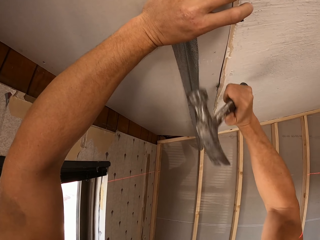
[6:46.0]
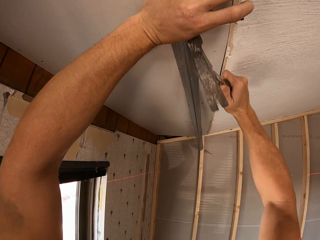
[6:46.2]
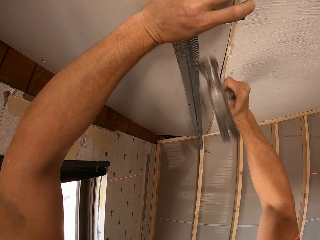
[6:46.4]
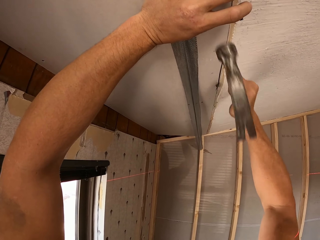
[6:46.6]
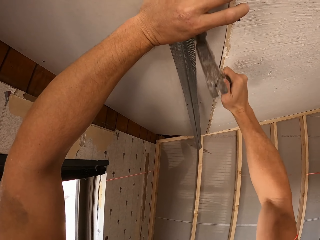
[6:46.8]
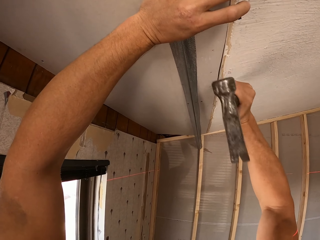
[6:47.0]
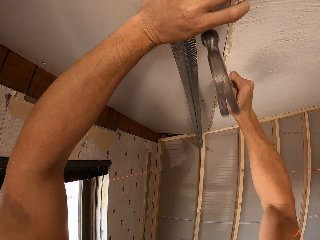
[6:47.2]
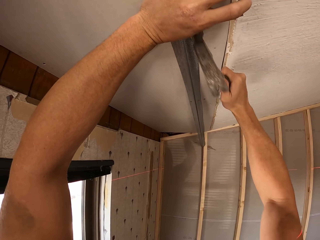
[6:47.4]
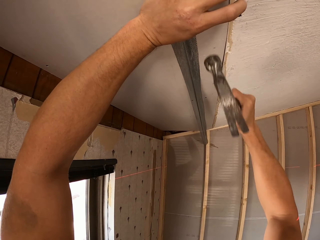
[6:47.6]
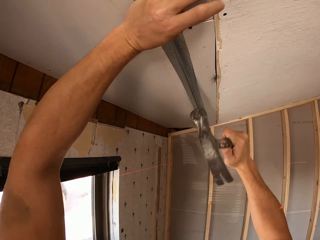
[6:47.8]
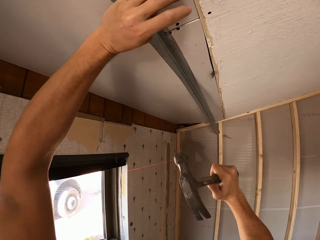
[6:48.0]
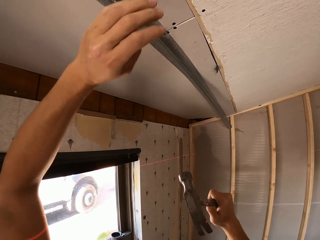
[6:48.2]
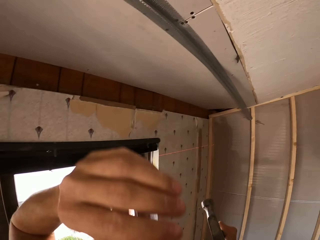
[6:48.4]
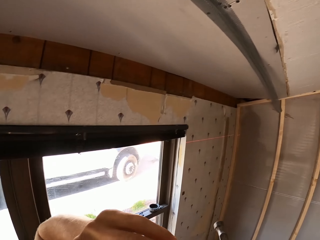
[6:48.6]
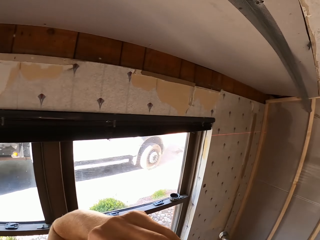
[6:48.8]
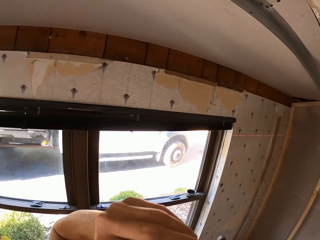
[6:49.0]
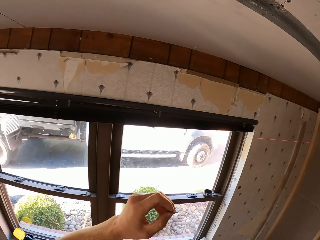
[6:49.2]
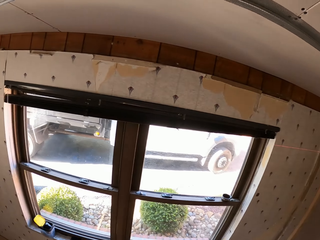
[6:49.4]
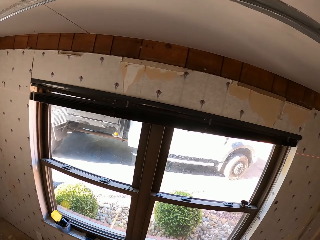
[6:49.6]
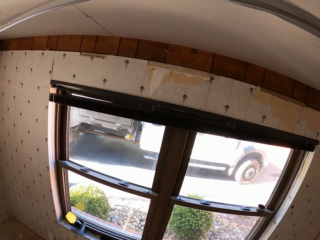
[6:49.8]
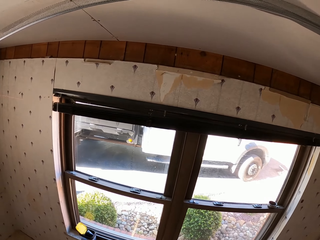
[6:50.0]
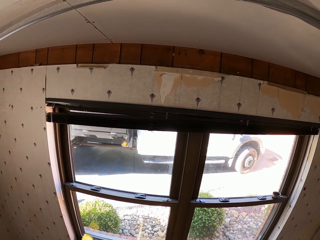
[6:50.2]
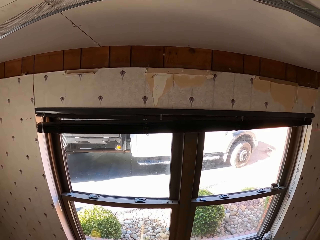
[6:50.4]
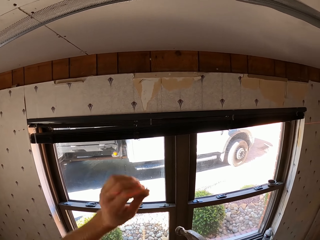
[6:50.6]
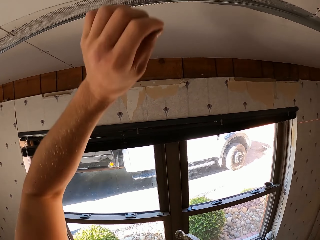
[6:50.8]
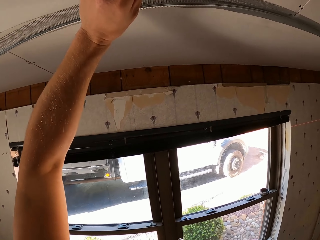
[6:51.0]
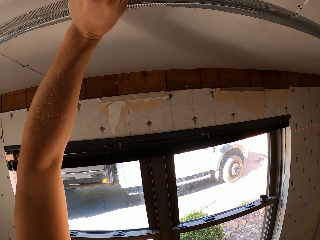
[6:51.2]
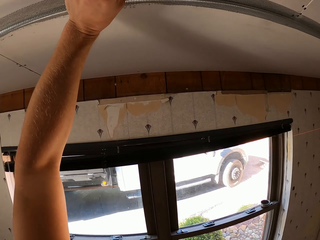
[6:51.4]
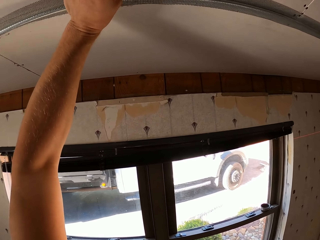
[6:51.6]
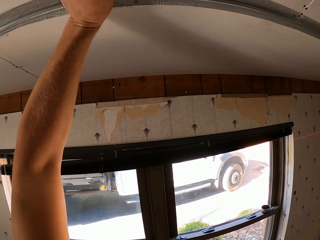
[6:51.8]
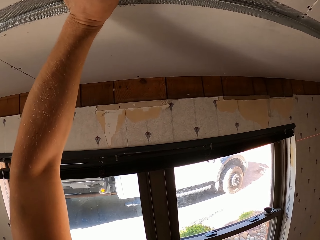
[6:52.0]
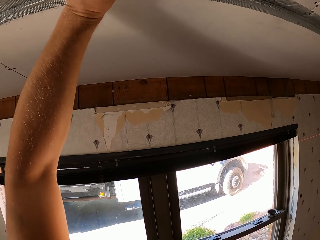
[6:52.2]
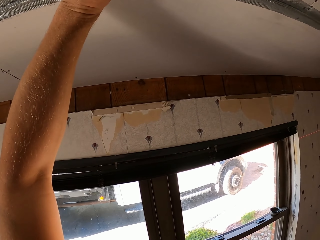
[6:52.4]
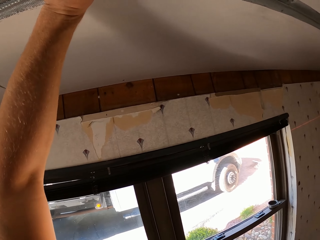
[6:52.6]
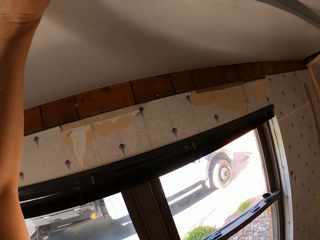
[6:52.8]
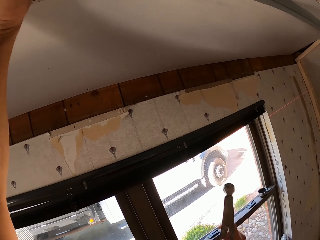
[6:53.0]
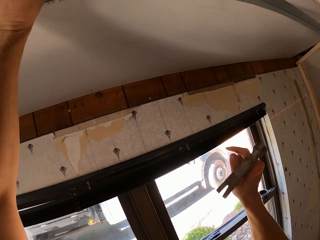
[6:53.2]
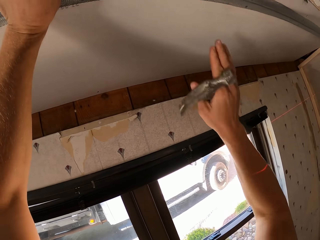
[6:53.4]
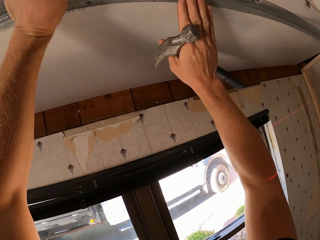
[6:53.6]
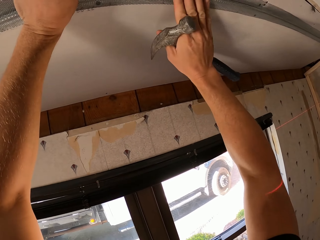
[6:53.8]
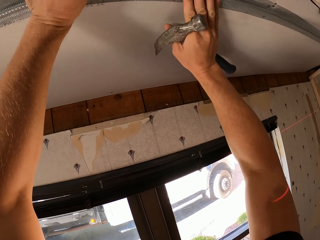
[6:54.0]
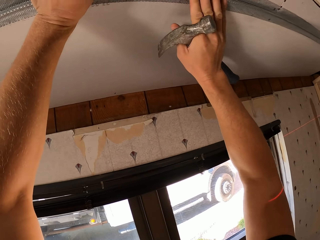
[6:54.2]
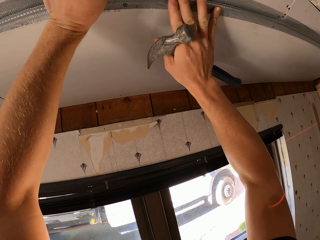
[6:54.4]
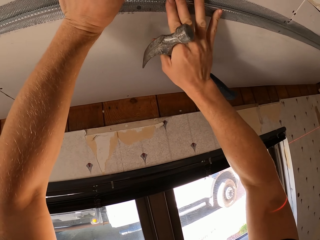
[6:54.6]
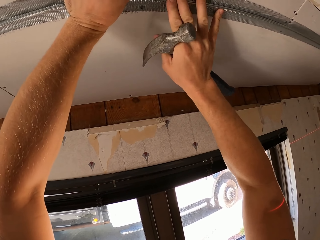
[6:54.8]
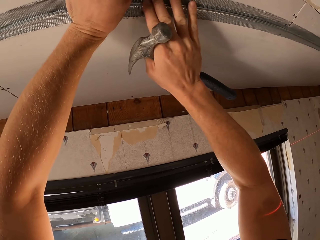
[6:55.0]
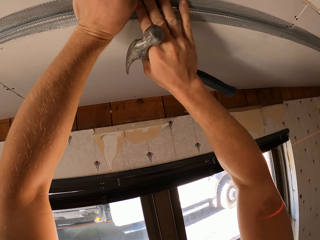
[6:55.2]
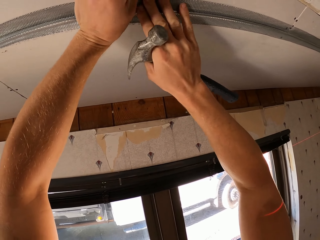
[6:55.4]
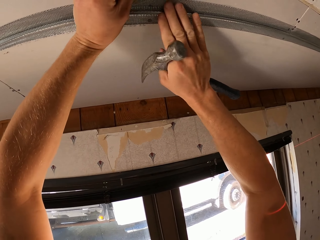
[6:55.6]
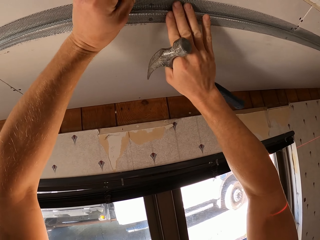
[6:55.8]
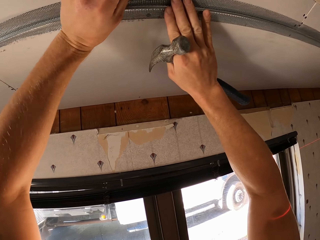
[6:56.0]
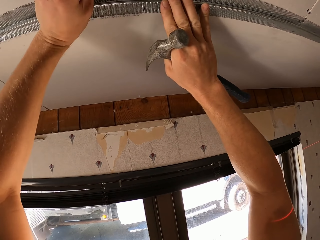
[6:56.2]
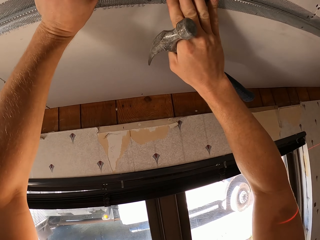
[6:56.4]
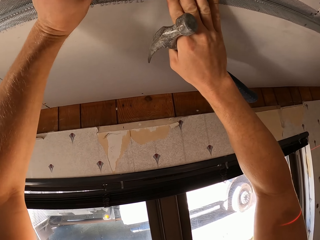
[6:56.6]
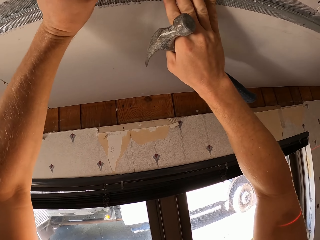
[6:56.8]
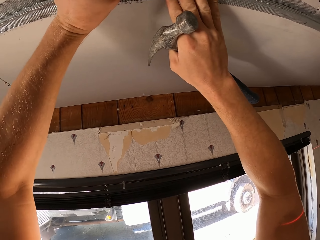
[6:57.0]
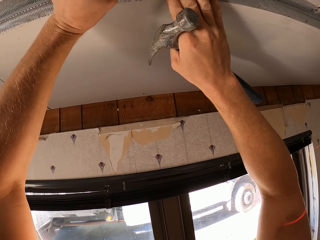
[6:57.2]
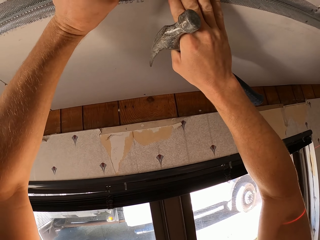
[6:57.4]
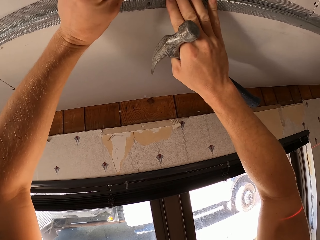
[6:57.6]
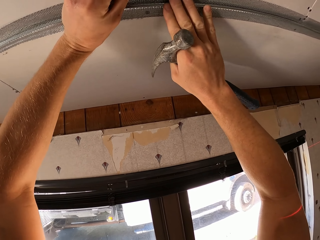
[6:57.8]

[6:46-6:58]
The camera wearer picks up a nail from the mouth. They adjust the mesh on the ceiling.

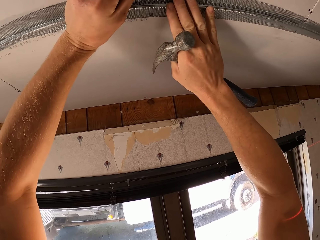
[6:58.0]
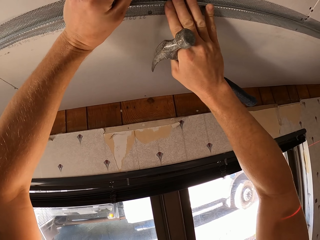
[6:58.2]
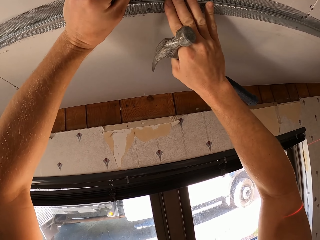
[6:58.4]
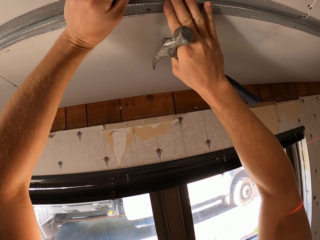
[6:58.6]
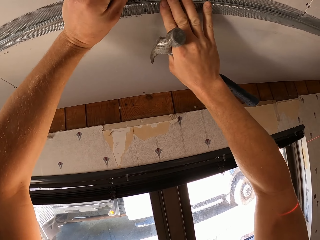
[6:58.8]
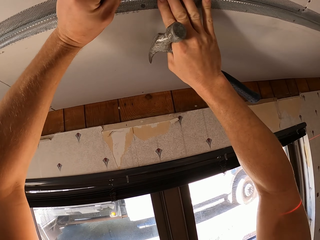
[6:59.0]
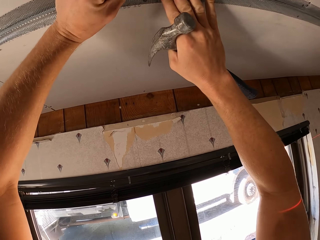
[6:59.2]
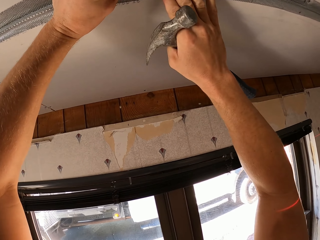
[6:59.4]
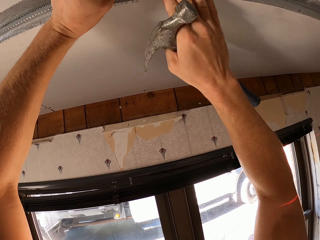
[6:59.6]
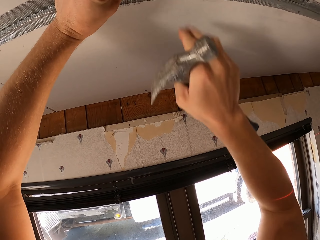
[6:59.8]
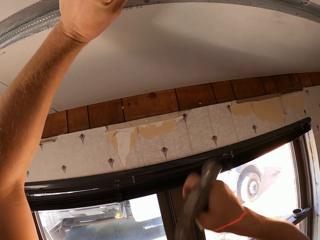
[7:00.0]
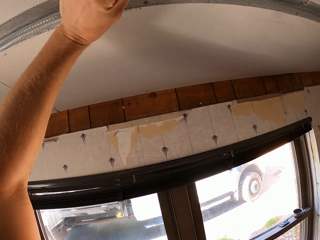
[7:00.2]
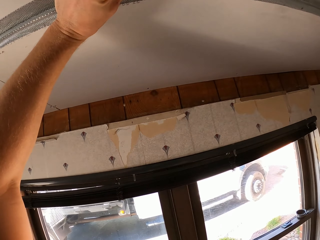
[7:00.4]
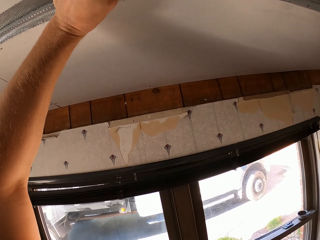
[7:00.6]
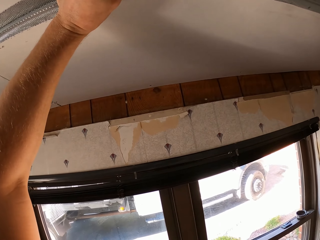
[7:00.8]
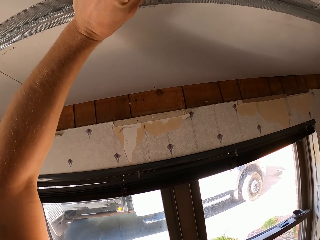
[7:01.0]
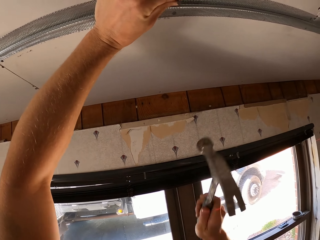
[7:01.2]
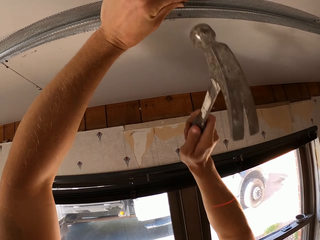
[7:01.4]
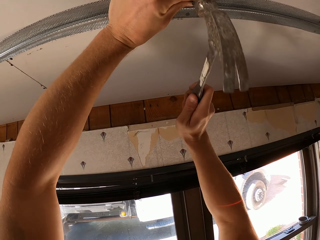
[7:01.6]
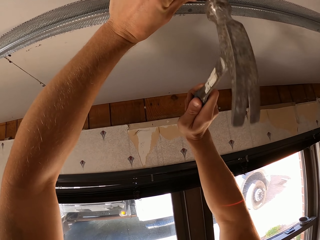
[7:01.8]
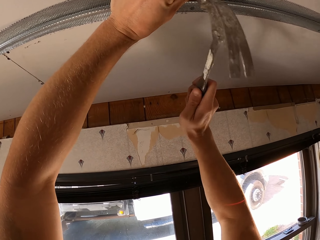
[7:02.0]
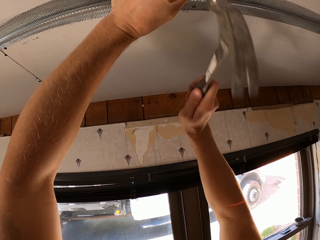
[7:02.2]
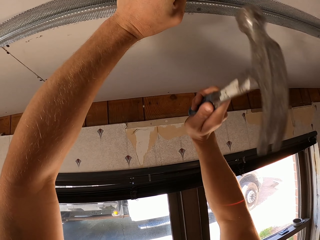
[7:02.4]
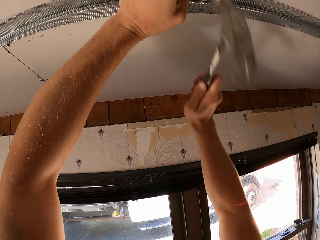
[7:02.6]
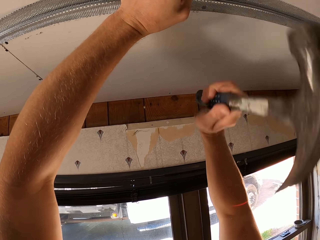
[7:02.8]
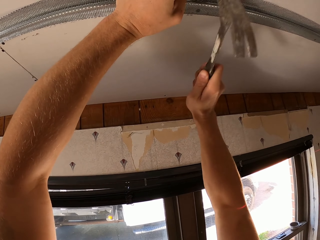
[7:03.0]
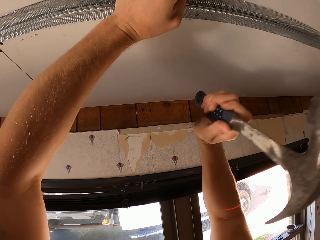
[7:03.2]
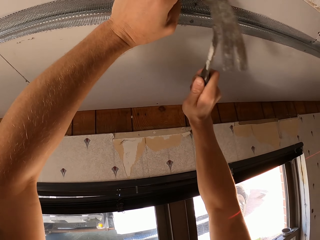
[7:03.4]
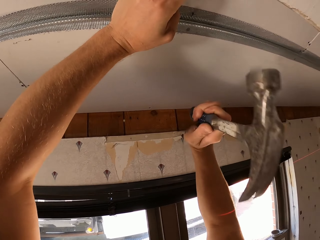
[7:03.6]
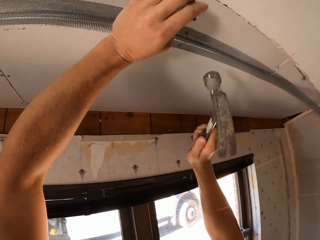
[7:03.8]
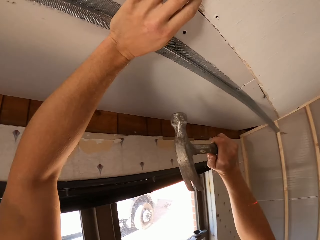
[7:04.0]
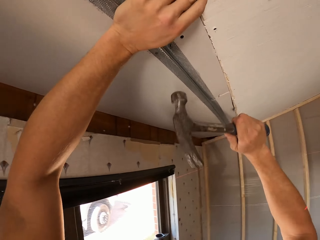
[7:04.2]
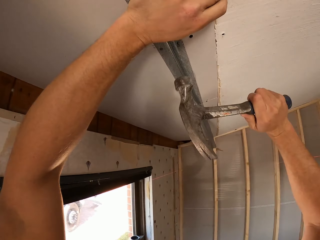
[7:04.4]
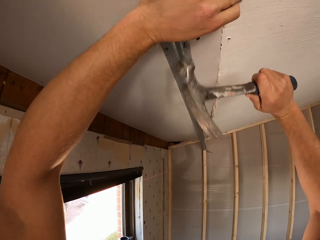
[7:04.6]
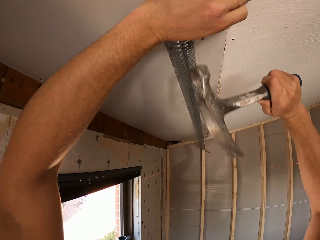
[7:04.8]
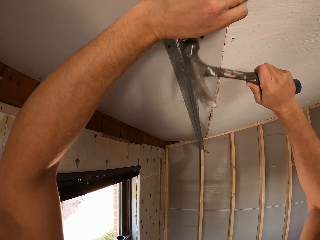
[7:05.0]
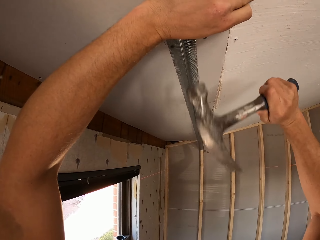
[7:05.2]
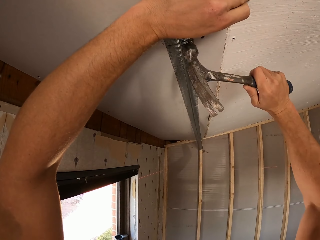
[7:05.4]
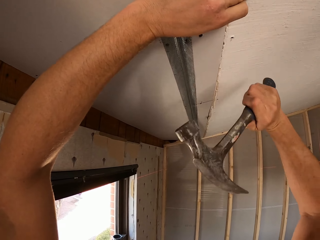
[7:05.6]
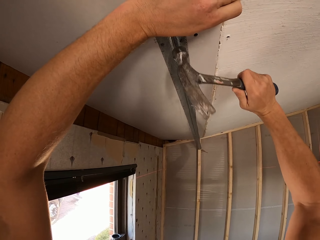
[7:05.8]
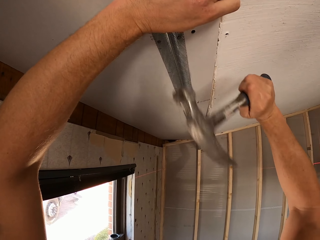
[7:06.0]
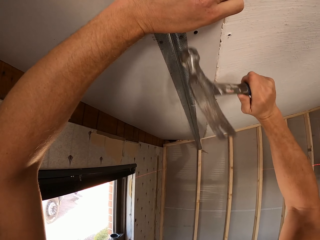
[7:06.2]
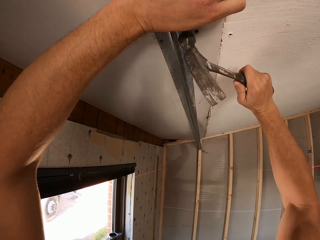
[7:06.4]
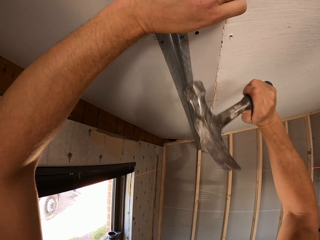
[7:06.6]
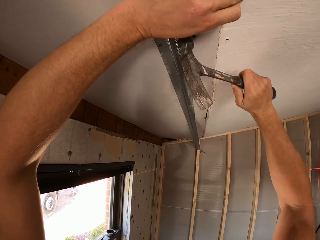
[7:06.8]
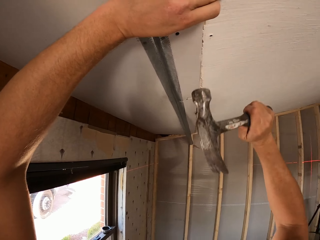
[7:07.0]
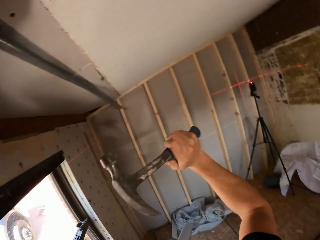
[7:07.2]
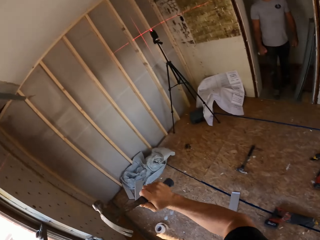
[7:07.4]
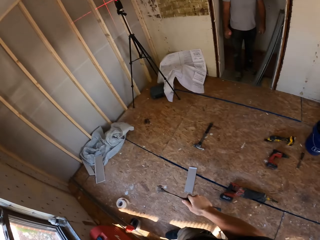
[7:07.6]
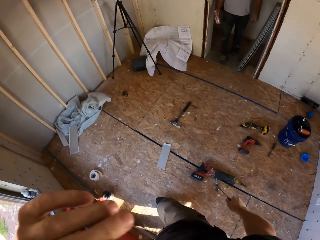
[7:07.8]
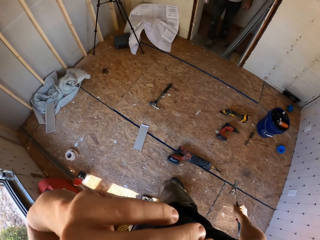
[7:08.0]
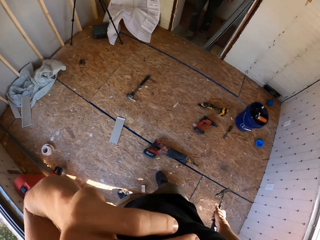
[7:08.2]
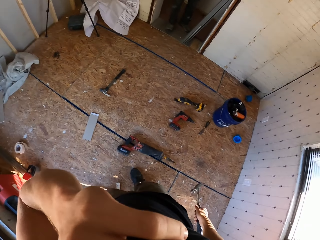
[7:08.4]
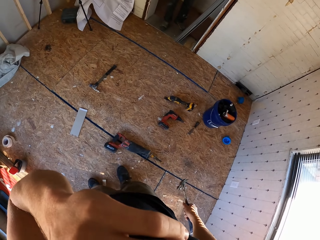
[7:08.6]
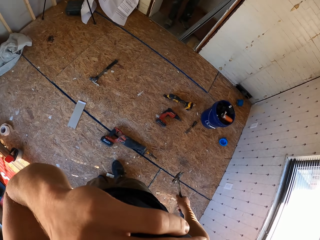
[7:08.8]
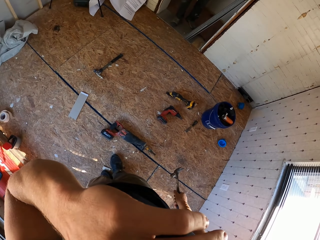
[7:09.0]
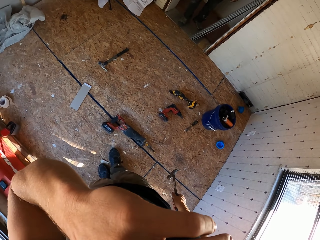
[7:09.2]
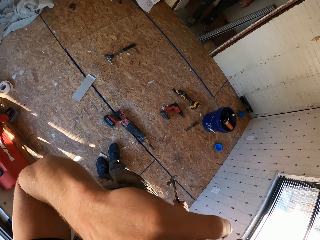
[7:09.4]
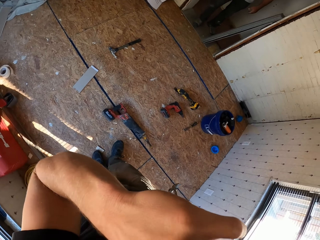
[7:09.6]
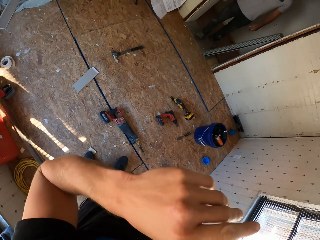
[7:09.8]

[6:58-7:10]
The camera wearer nails the mesh on the ceiling with the hammer. They talk to a person.
